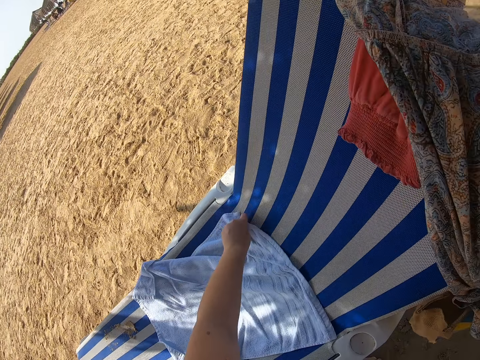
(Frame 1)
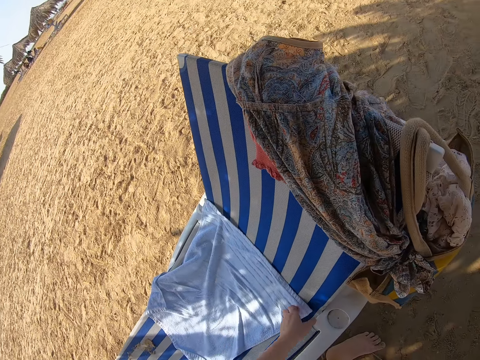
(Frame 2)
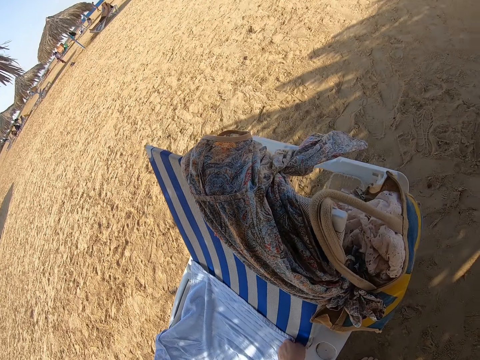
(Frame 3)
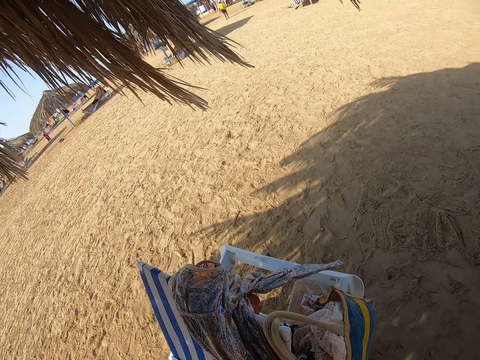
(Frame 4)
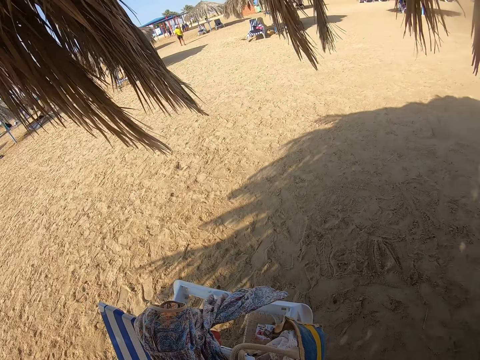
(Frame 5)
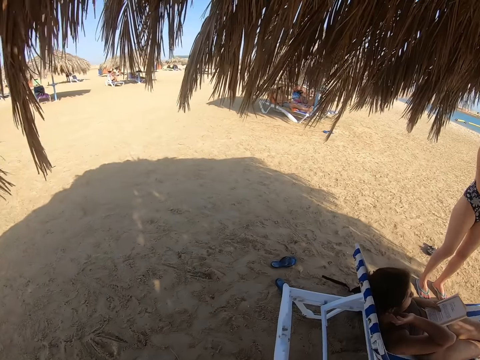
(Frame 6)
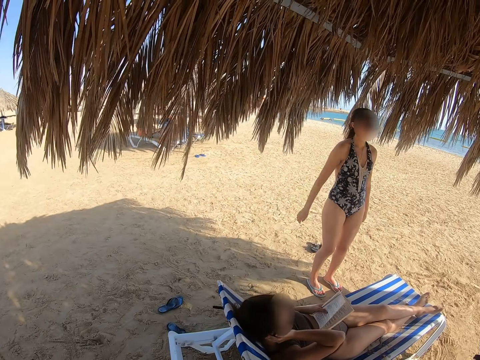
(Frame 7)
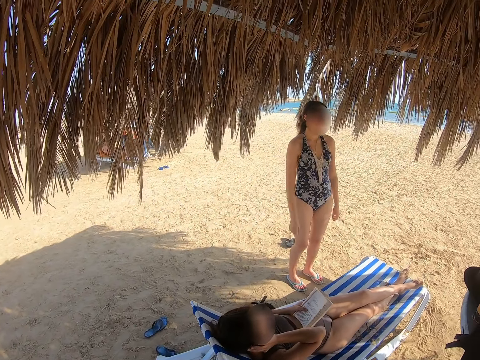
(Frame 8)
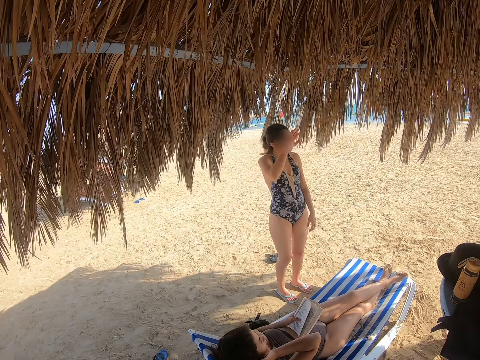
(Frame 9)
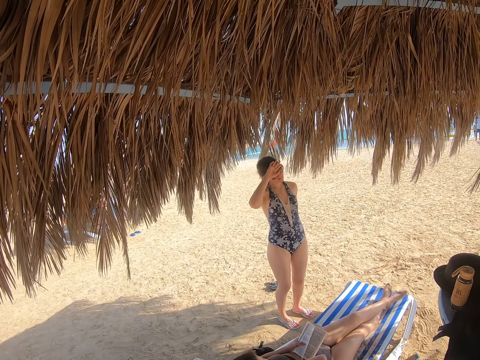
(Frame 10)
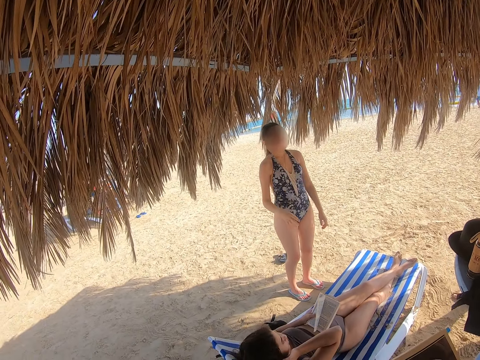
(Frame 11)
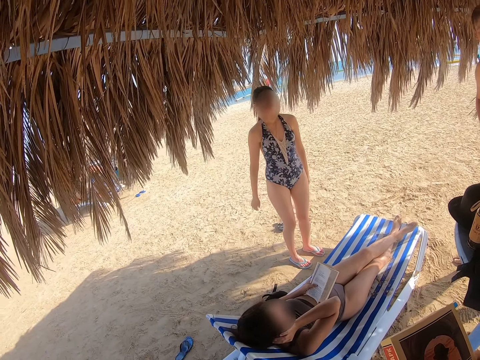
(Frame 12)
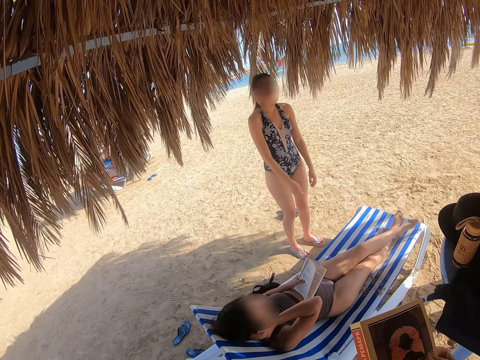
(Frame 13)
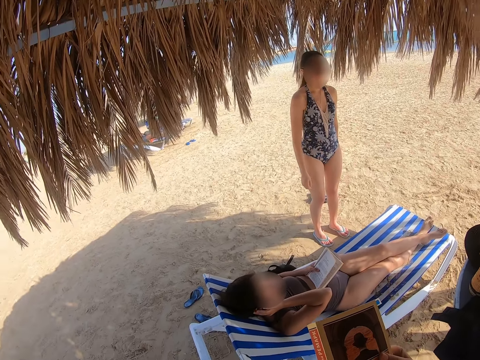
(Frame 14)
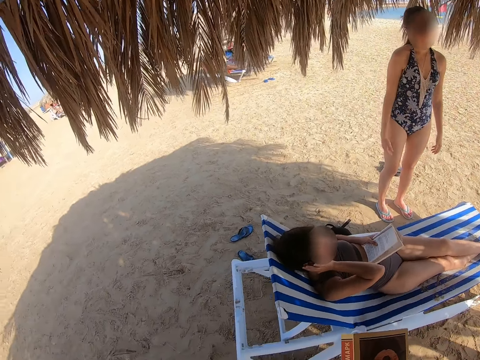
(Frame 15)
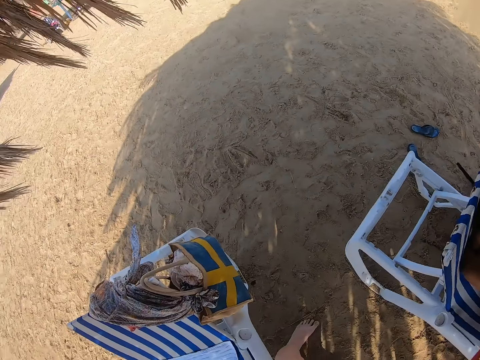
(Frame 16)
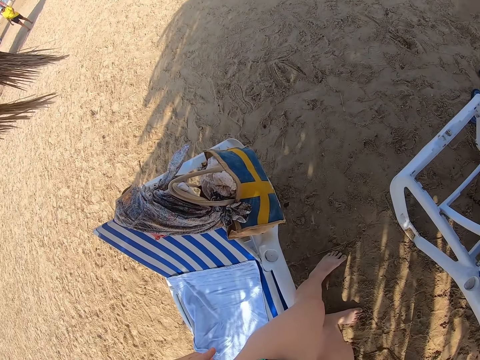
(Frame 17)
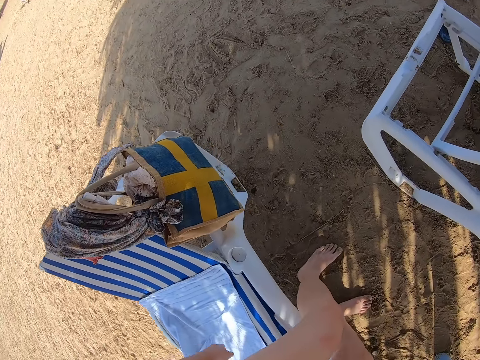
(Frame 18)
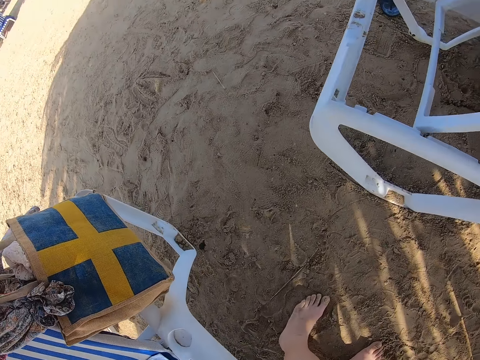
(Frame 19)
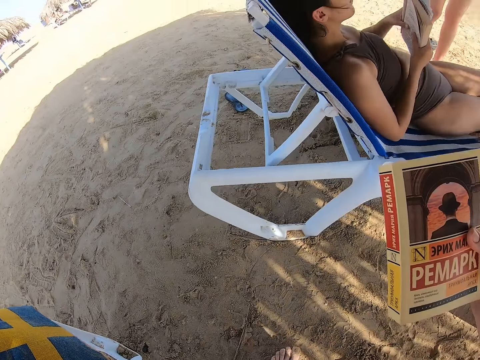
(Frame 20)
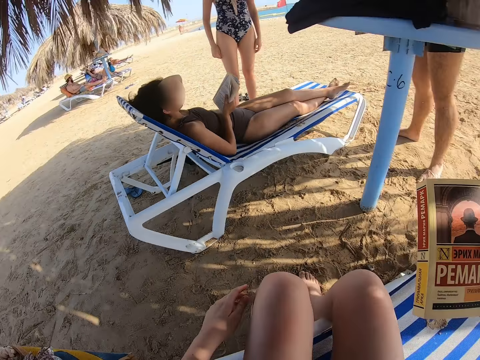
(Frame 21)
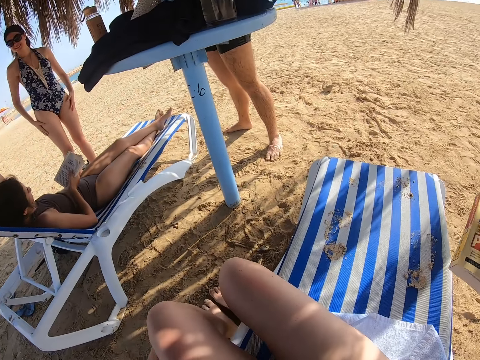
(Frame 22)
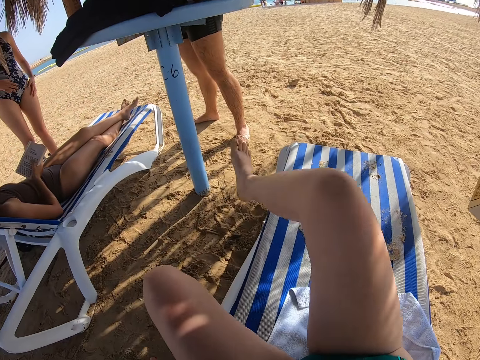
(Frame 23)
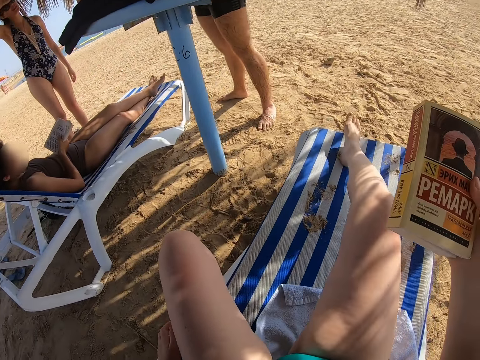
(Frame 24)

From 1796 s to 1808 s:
A lady moves the hands. The camera wearer looks around. The lady wipes the face with the hand. The camera wearer sits on the seat. They place the legs on the seat and move the leg.

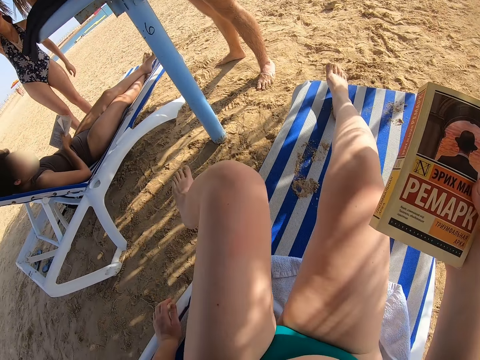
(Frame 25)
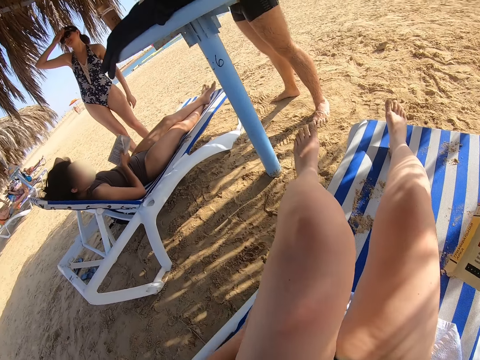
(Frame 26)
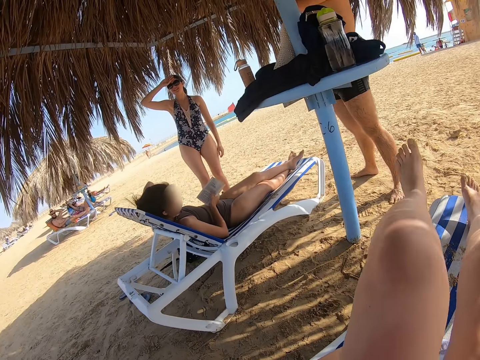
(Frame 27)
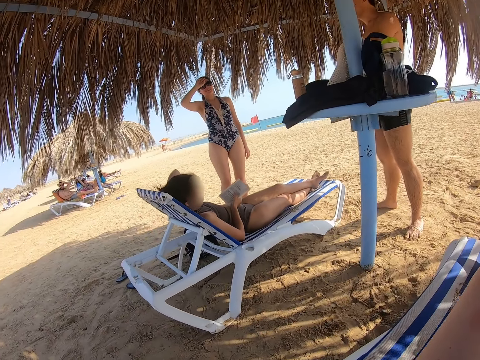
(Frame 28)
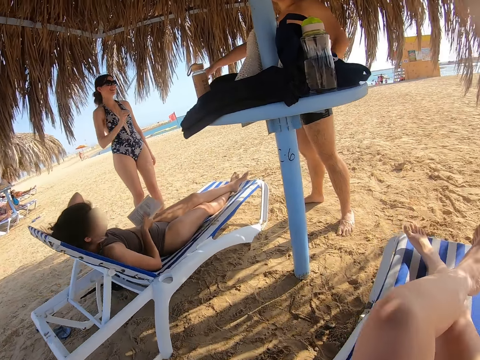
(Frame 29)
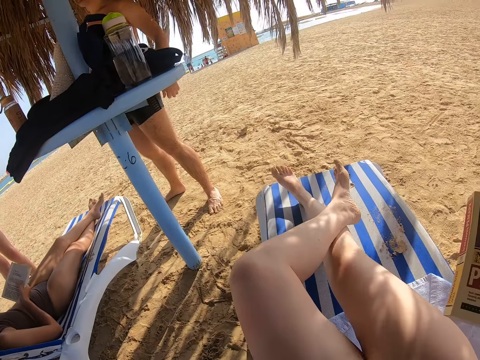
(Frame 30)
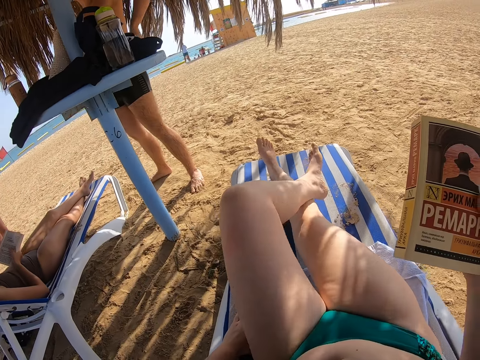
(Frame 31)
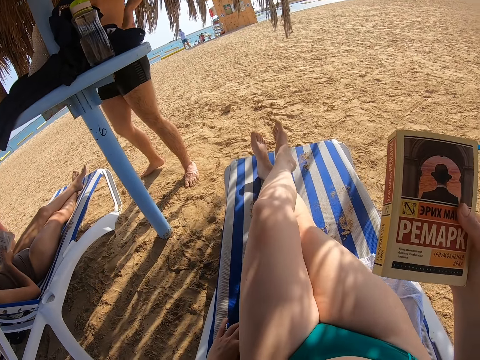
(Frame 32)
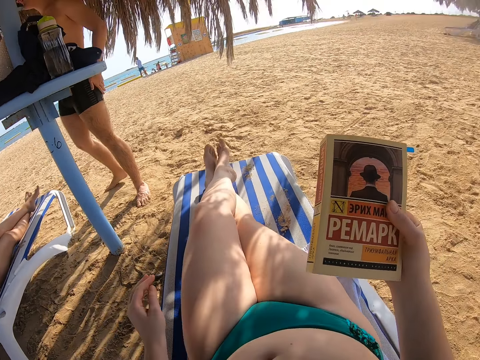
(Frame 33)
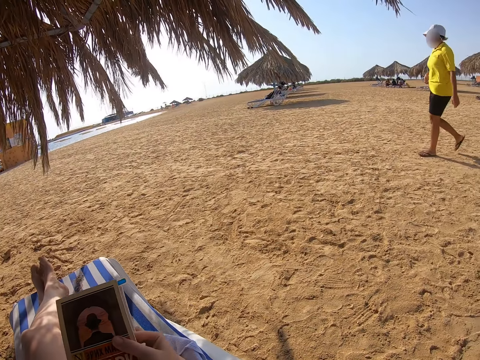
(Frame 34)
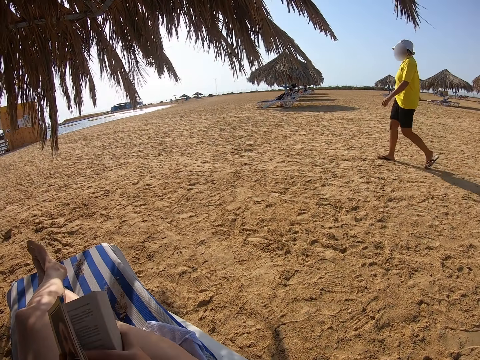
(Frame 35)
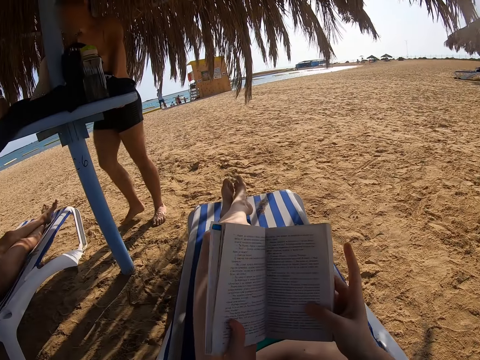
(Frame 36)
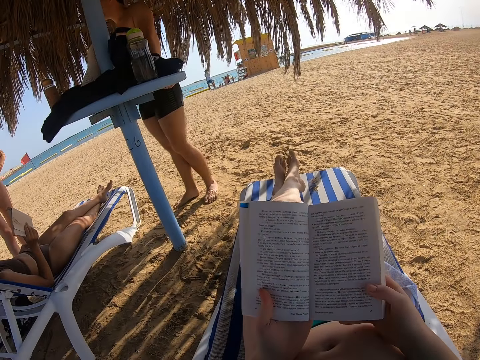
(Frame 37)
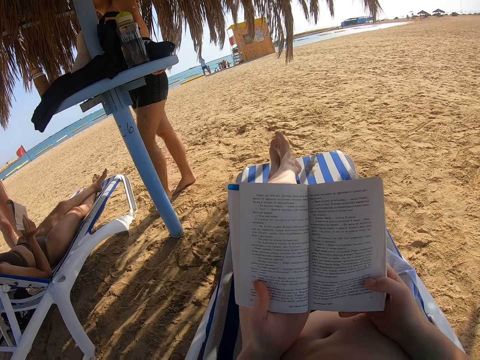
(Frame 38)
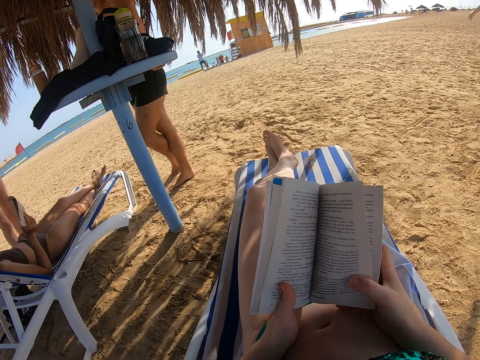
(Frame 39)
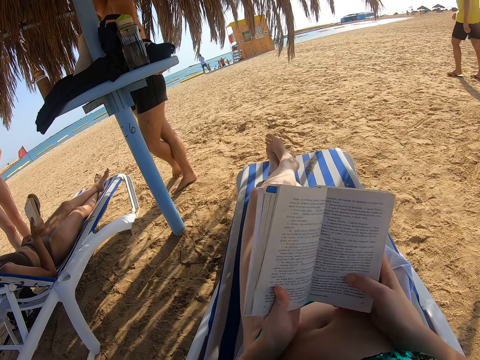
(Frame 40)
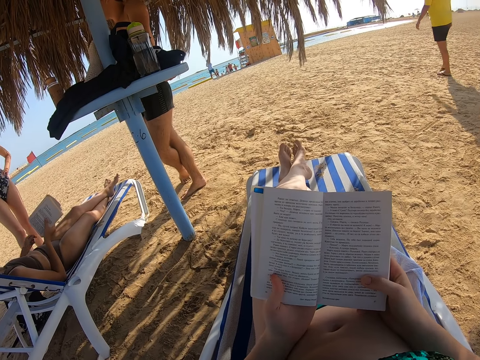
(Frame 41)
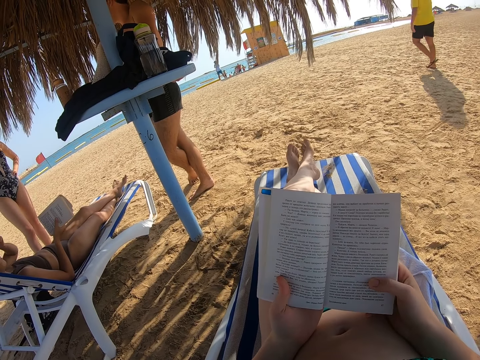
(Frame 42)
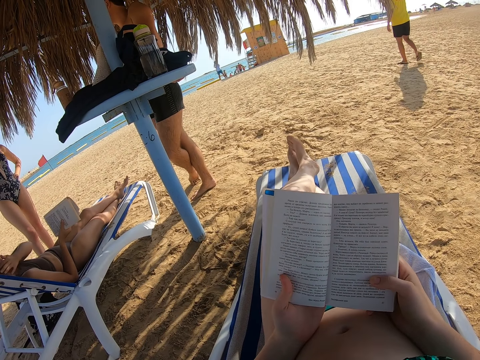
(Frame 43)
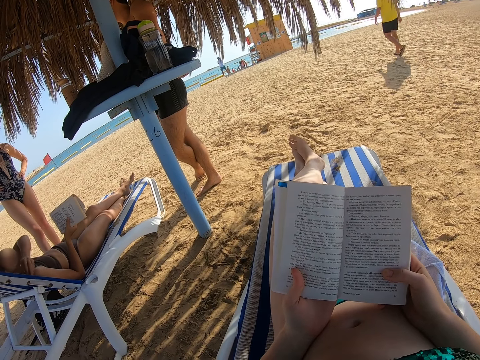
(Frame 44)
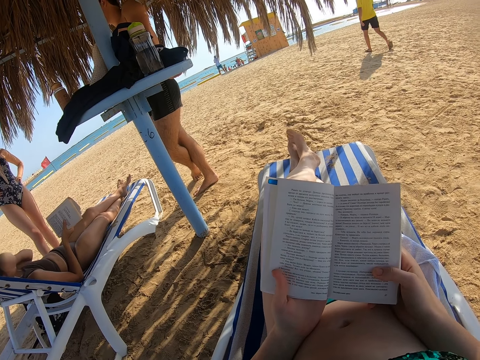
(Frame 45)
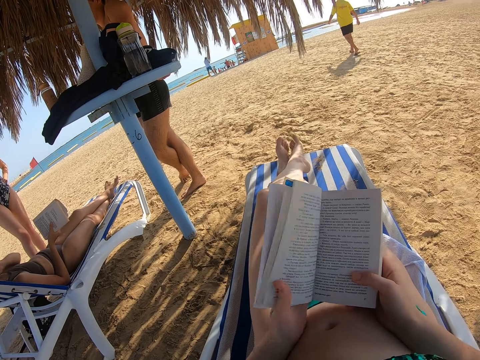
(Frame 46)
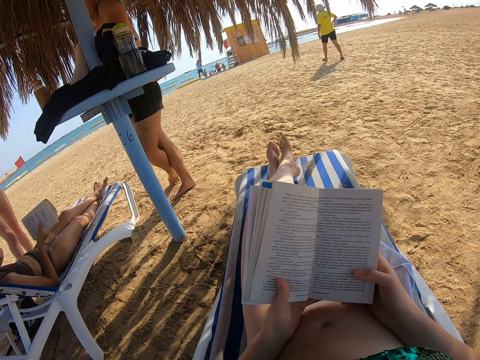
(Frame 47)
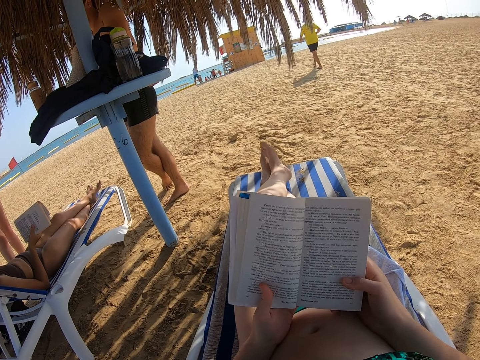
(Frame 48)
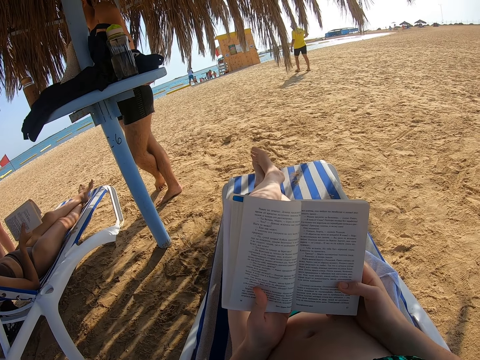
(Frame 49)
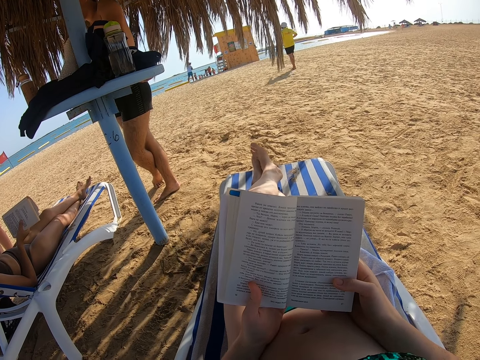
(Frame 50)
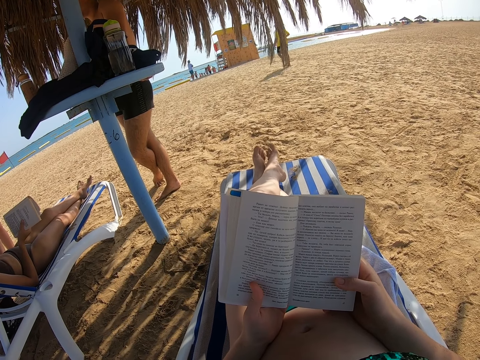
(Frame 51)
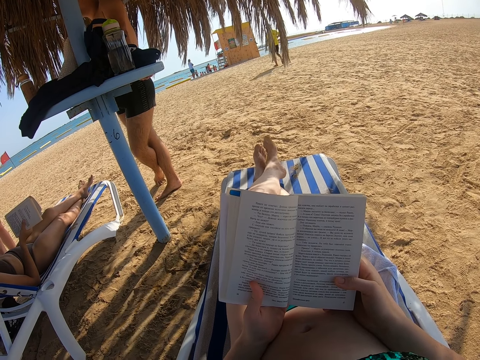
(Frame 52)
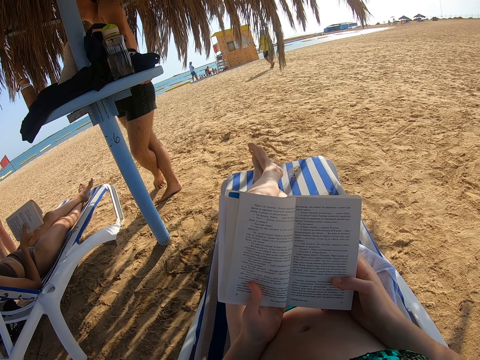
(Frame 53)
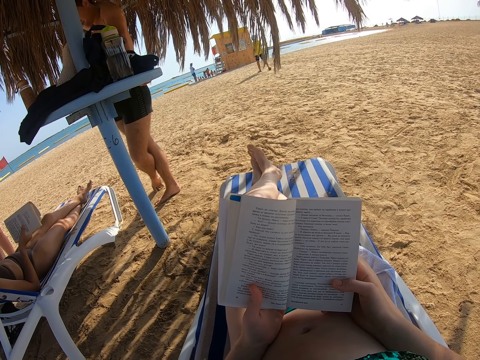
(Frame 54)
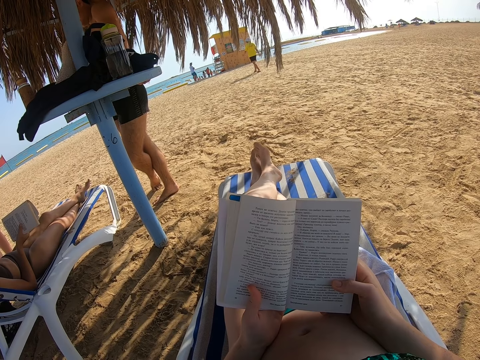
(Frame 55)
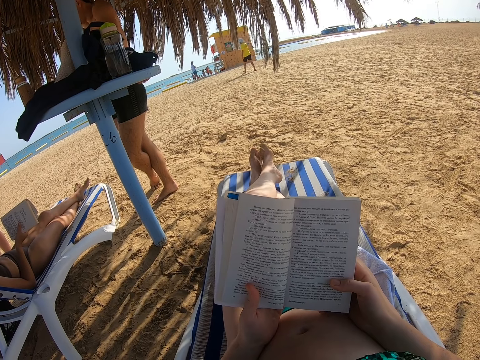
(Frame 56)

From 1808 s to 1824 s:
The camera wearer moves the leg. They move the legs. A man walks around. The camera wearer opens the book. Another man moves the legs. The camera wearer reads the book. They adjust the book. They read the book. A lady straightens the hair and moves the hand. The camera wearer adjusts the book. They read the book.
